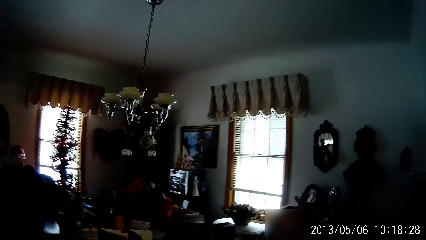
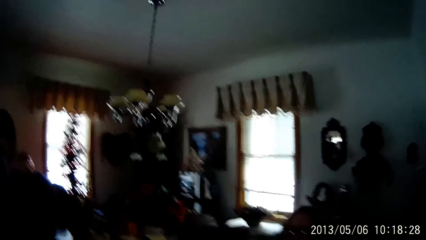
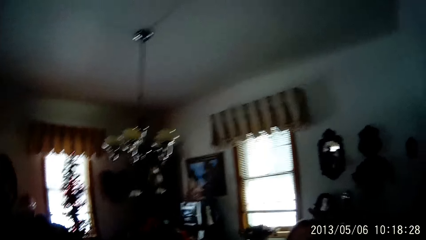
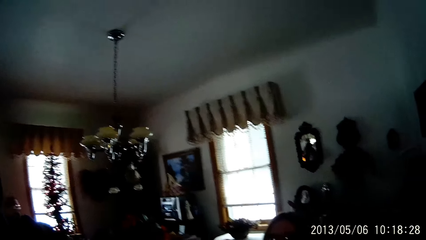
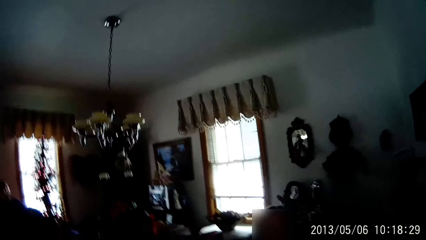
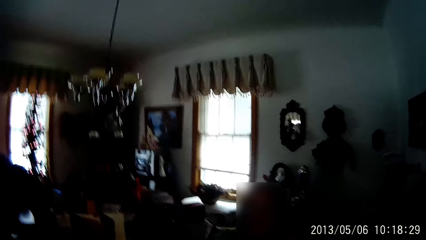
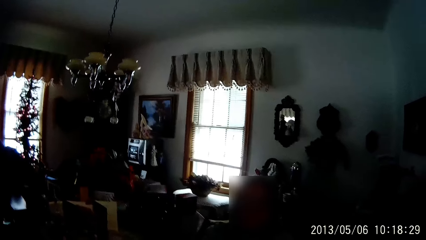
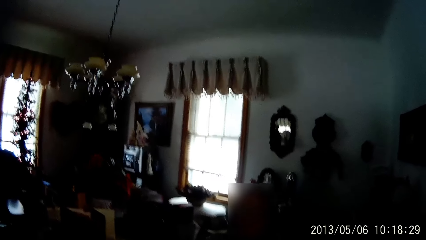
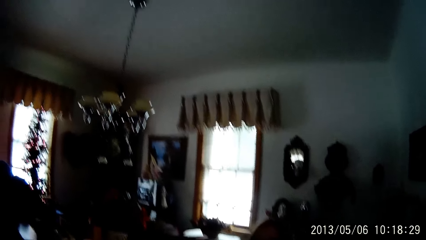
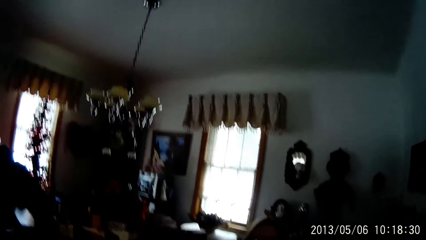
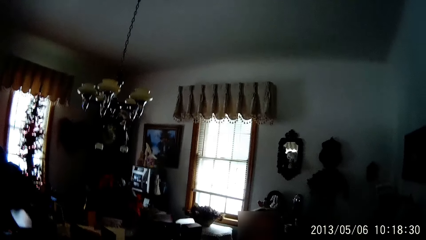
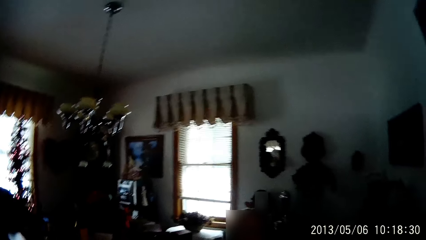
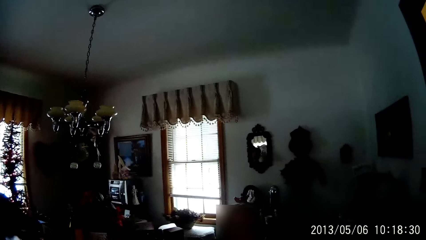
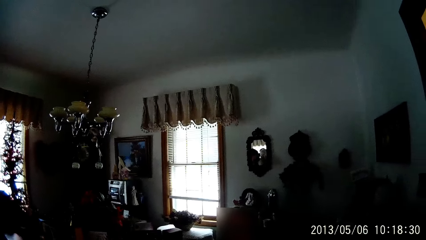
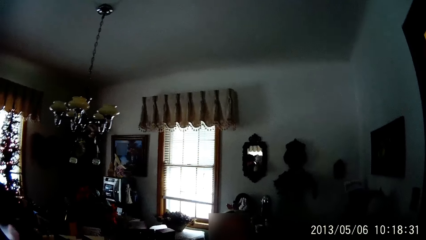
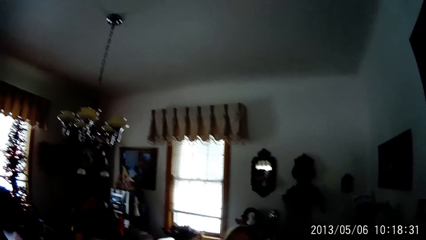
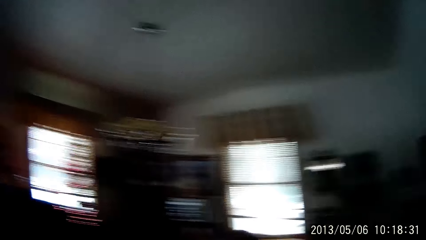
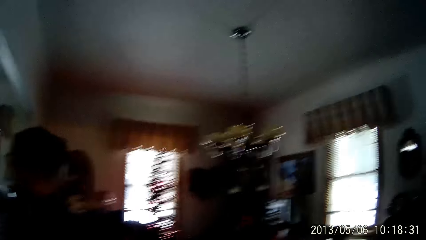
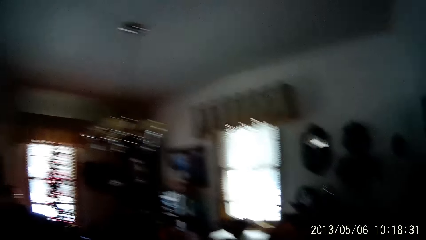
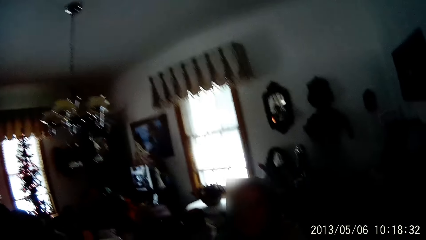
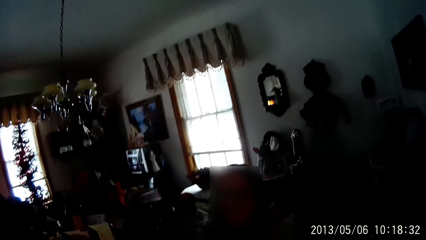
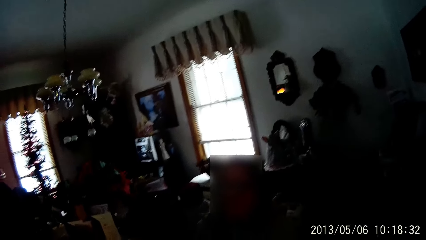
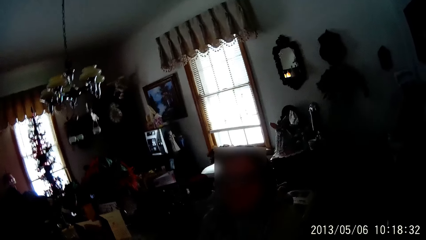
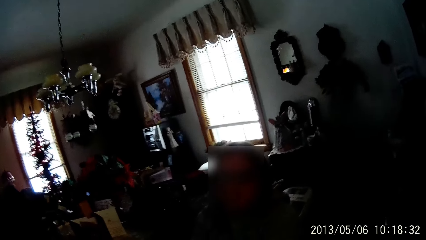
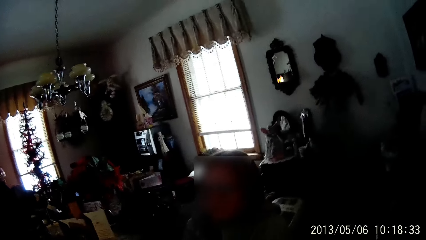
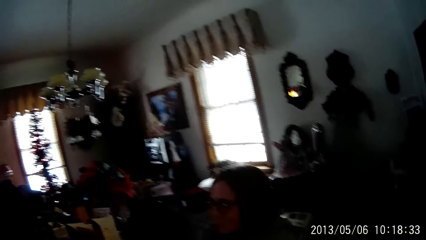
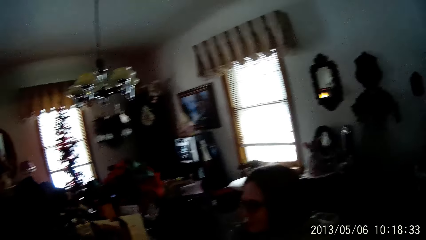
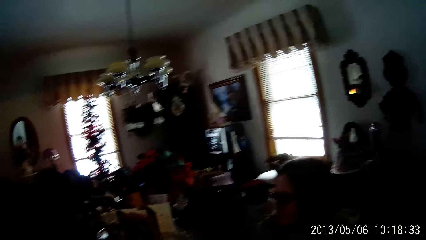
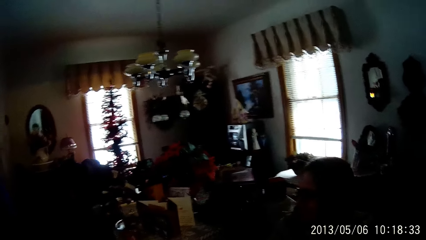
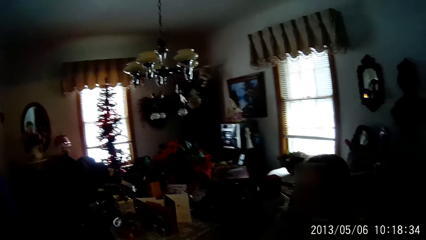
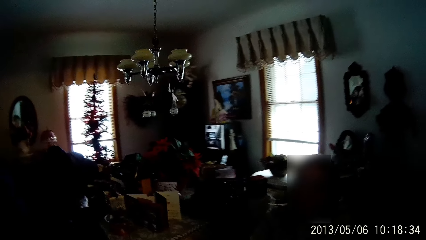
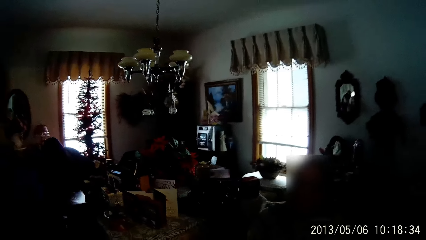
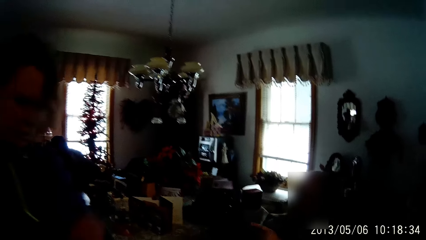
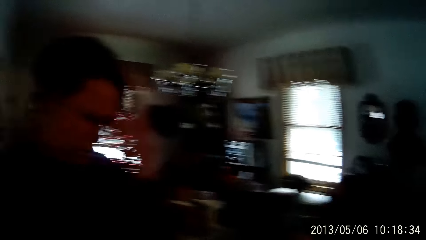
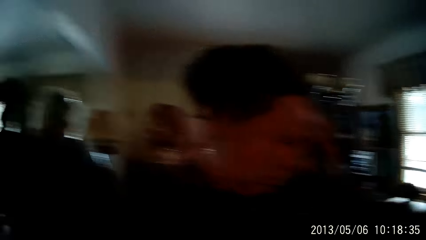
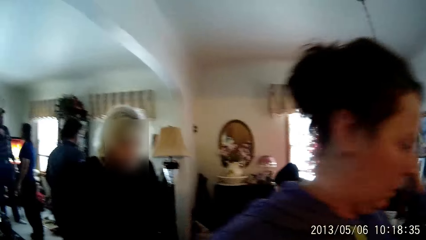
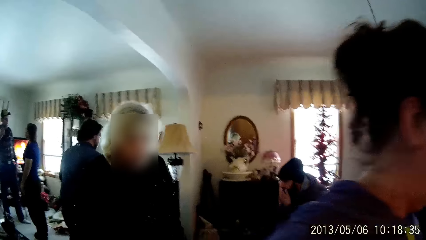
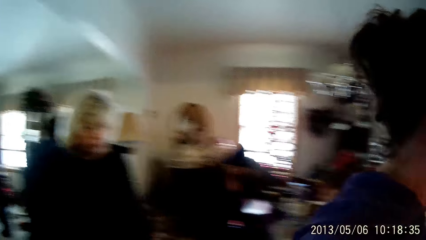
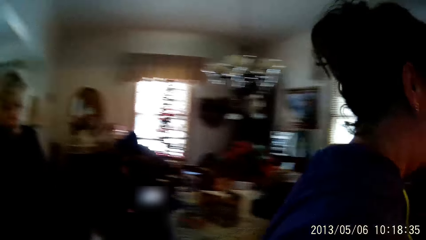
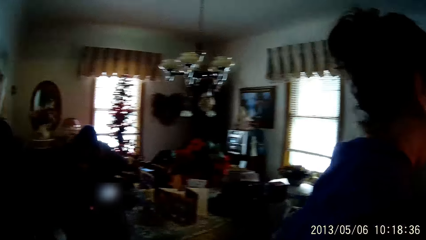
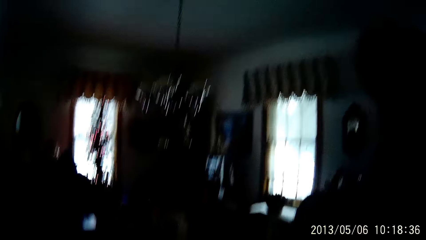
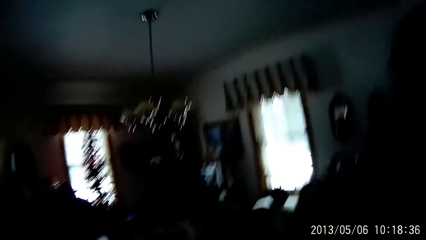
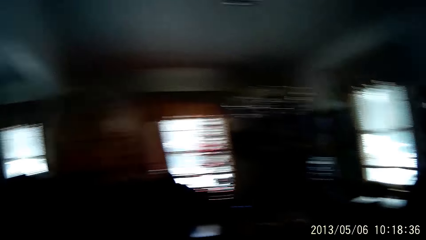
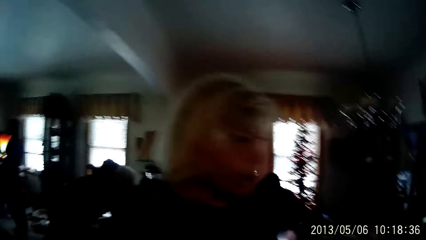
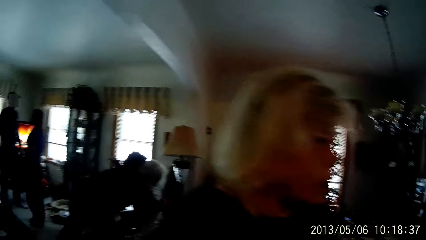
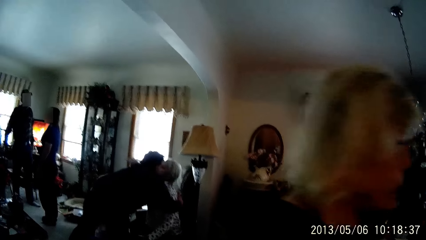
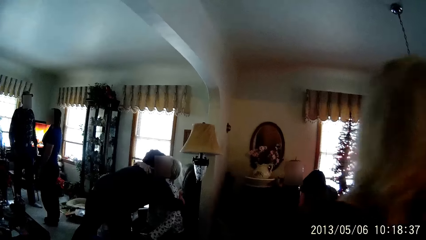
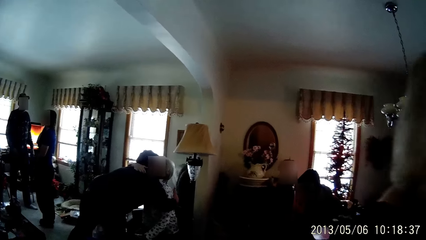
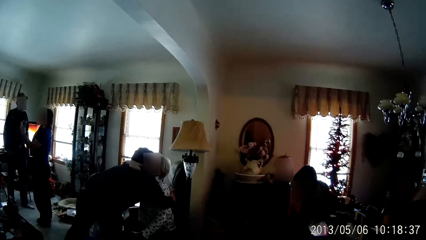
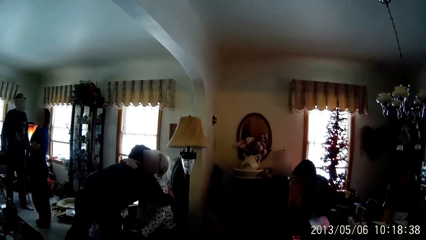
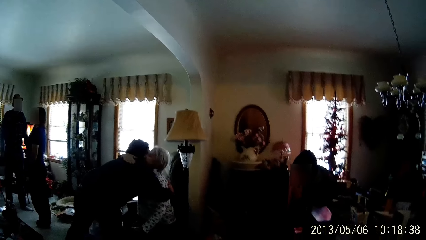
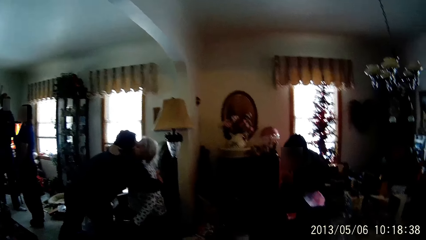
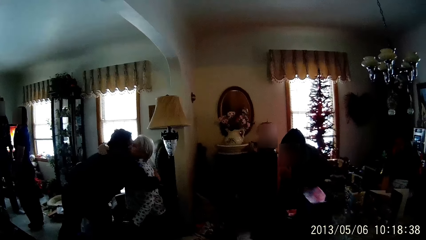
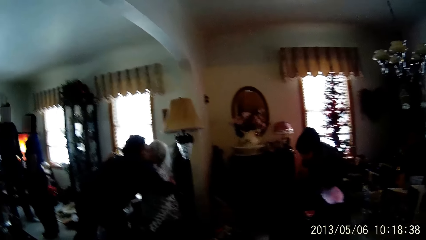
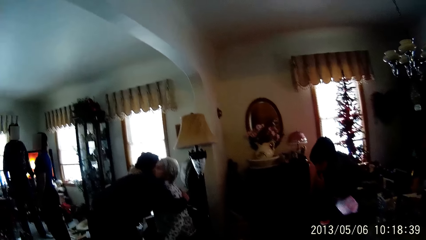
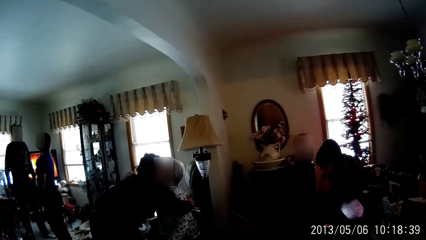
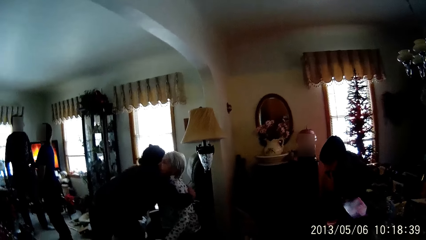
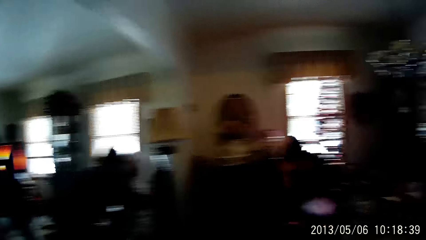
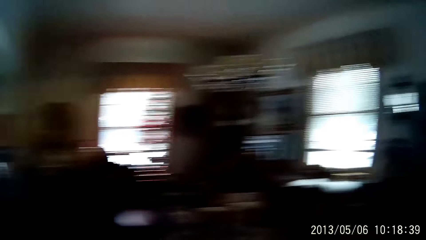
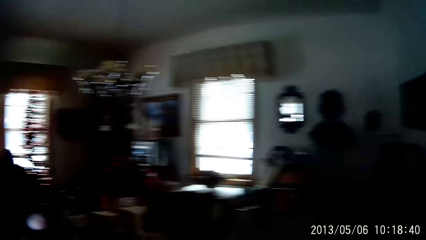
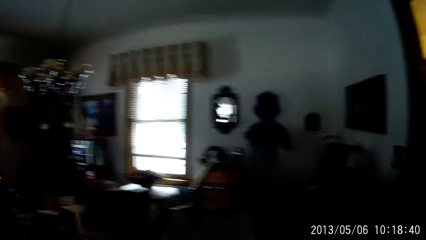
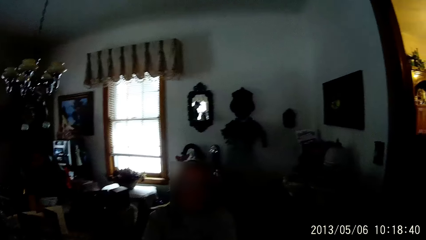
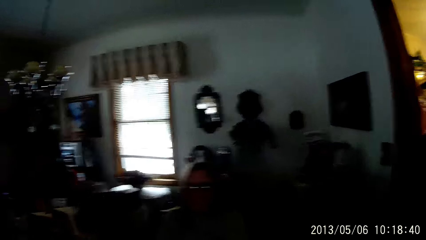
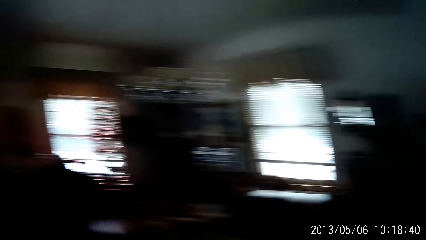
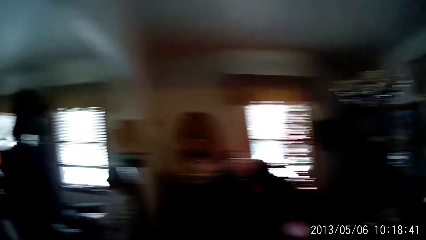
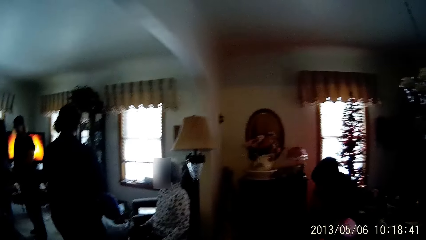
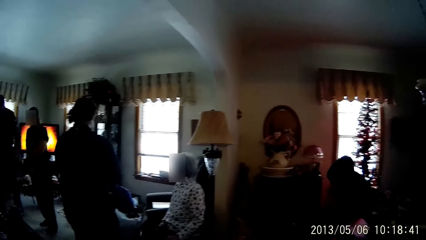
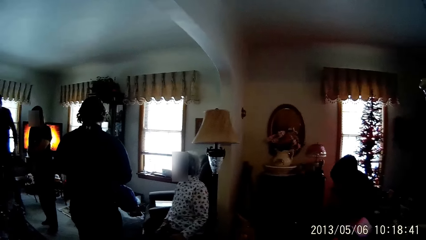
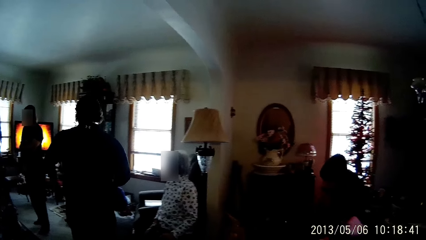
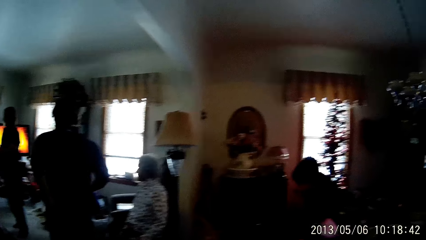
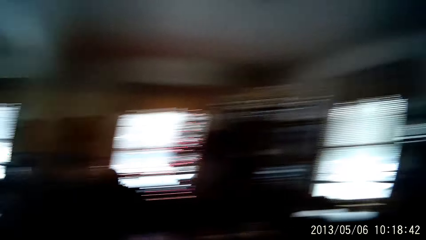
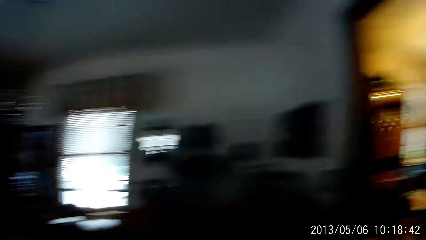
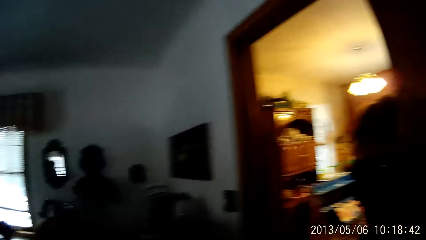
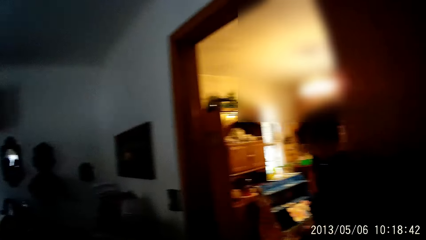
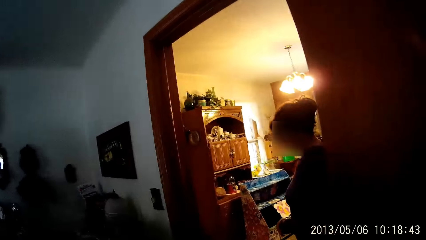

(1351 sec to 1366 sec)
A man hugs a woman.
